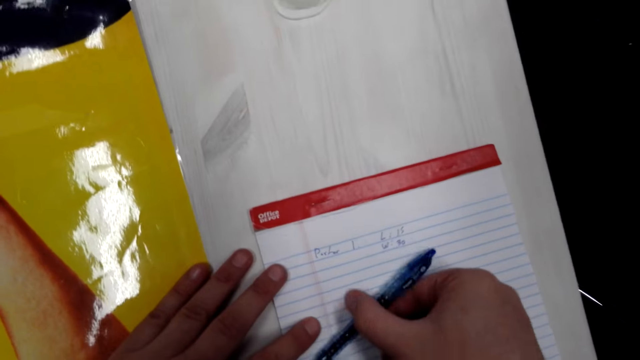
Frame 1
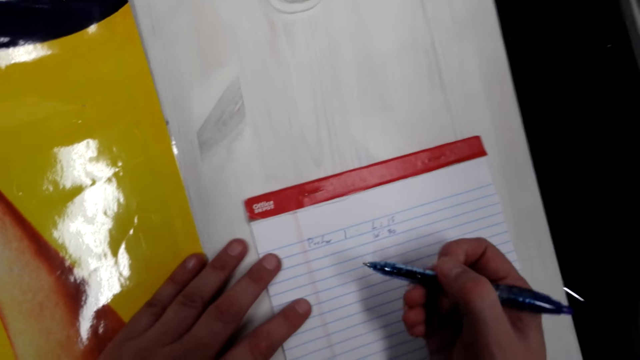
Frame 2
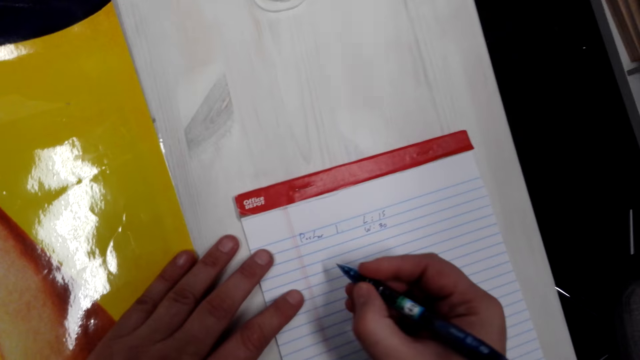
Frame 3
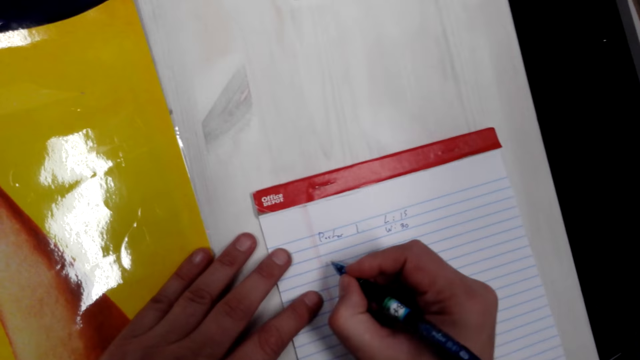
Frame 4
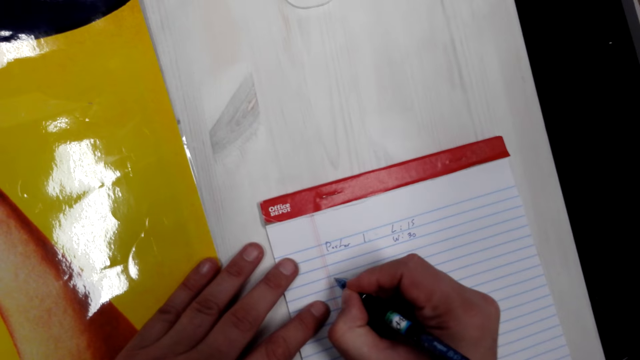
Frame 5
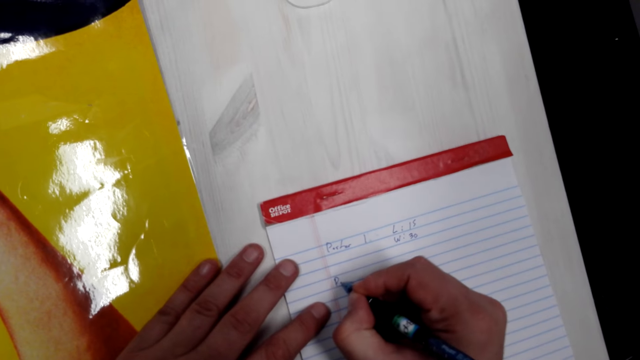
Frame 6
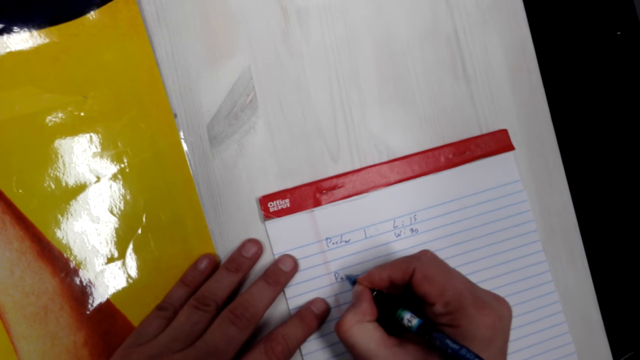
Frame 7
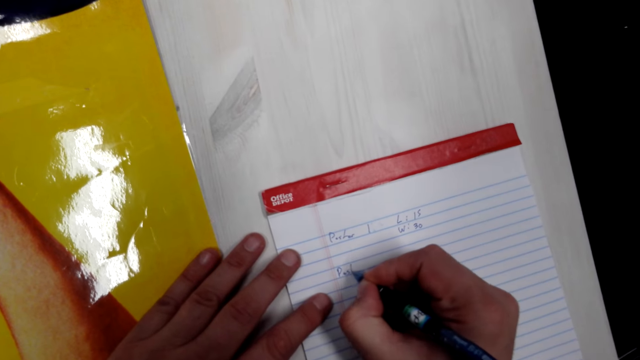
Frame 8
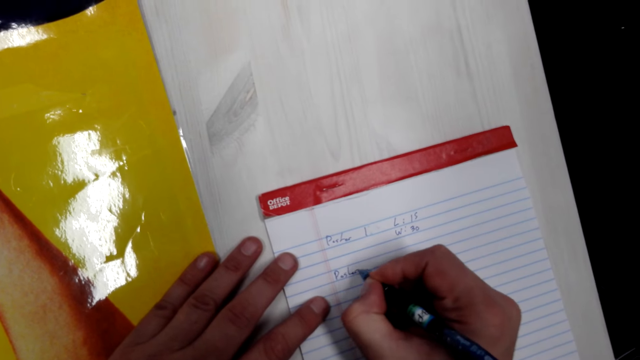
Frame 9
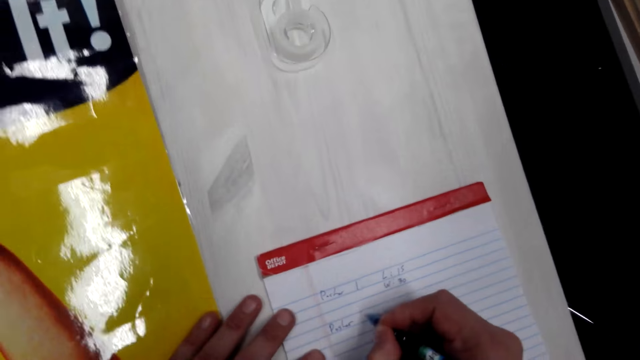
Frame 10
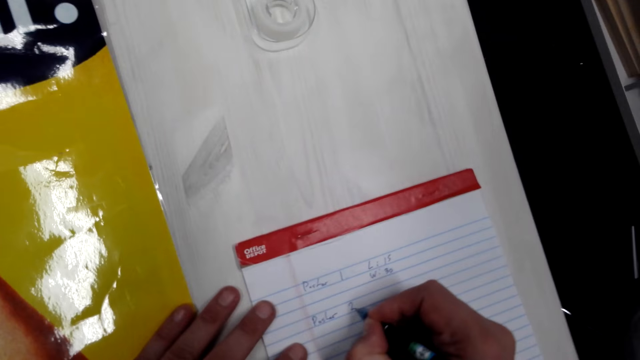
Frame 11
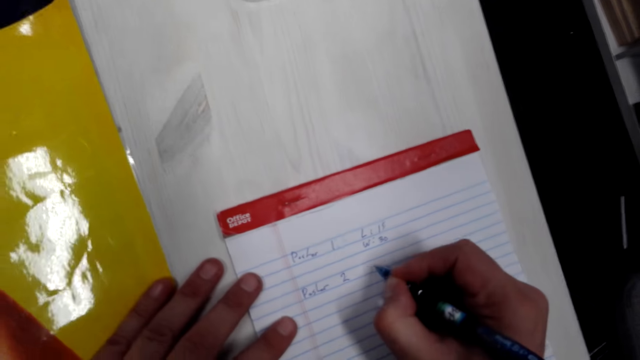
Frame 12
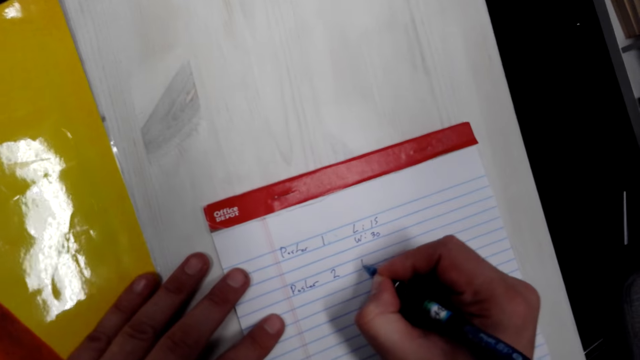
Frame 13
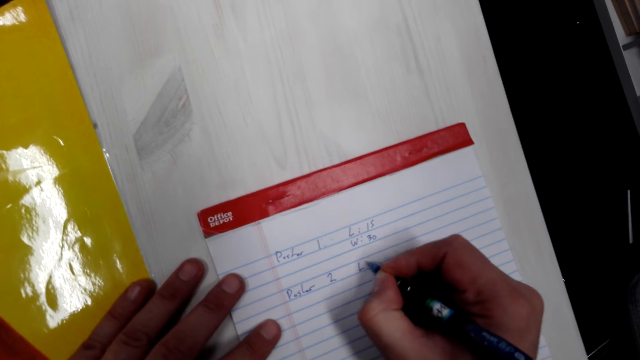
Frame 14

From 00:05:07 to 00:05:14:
The camera wearer picks up a pen on the table. They write on a piece of paper or book with the pen.

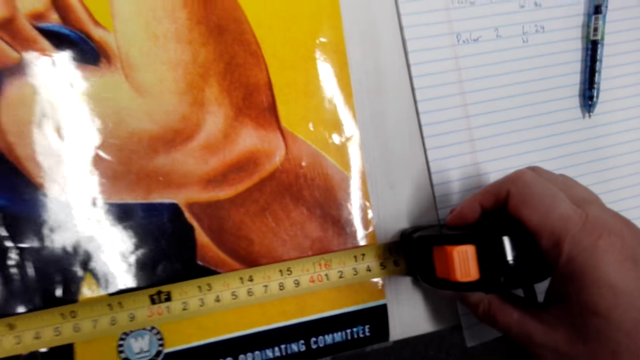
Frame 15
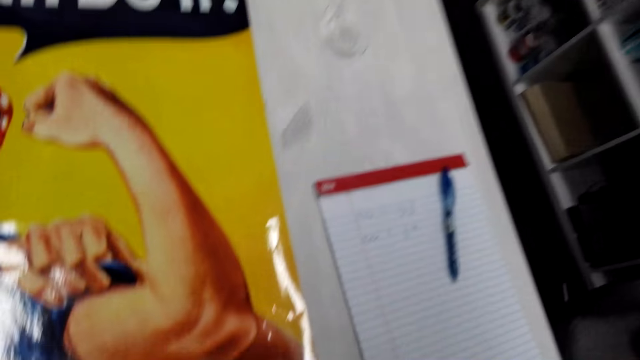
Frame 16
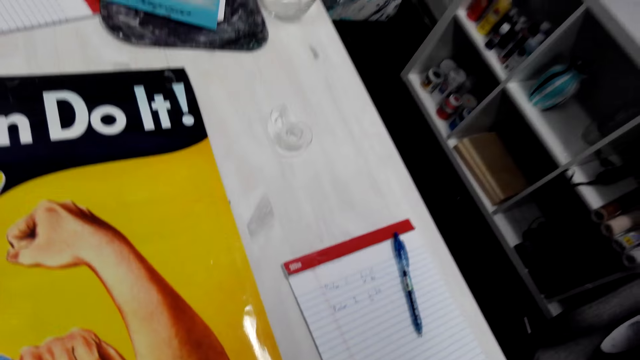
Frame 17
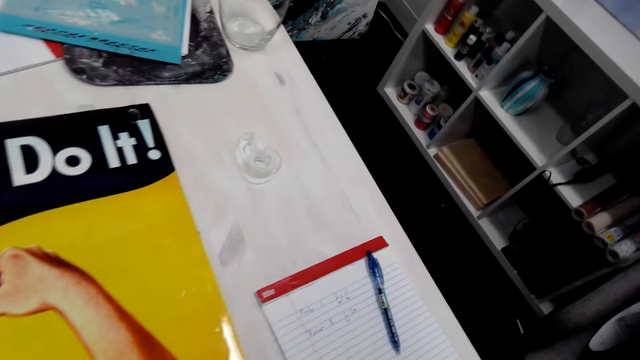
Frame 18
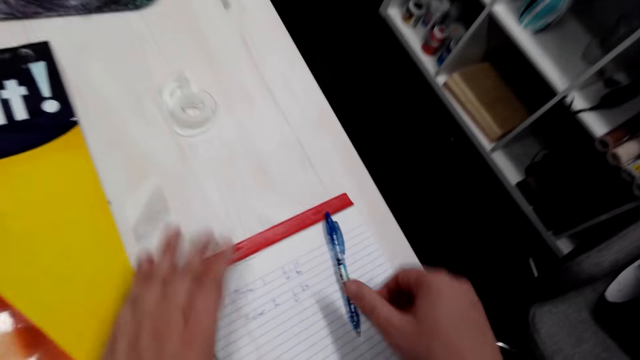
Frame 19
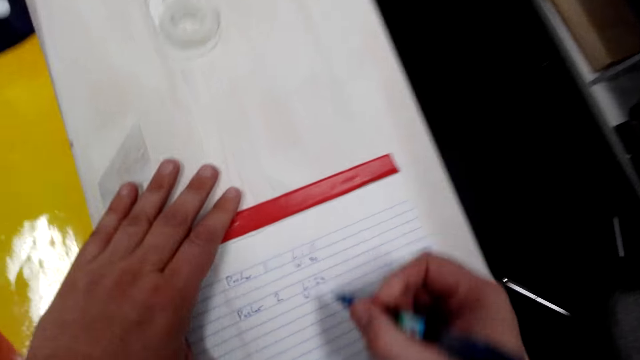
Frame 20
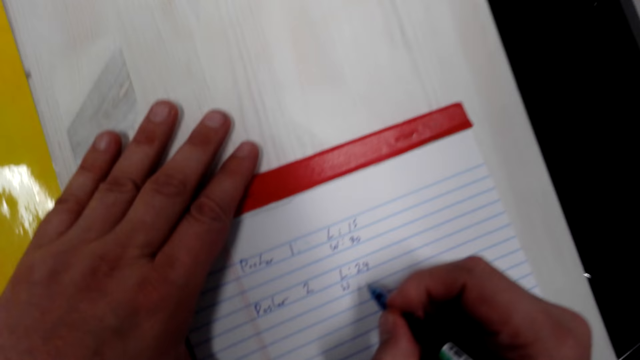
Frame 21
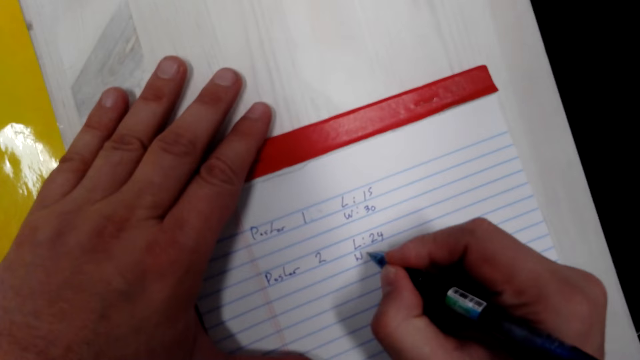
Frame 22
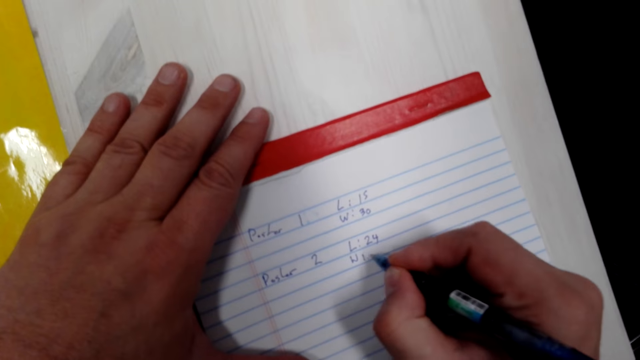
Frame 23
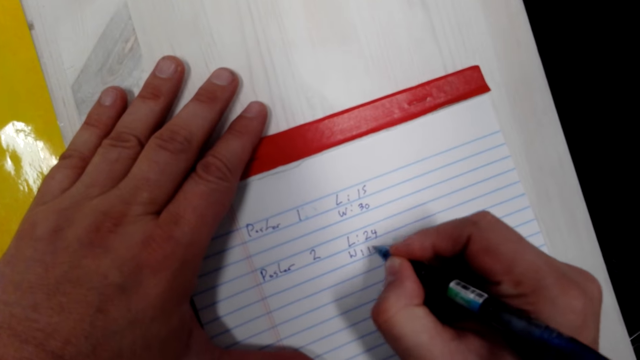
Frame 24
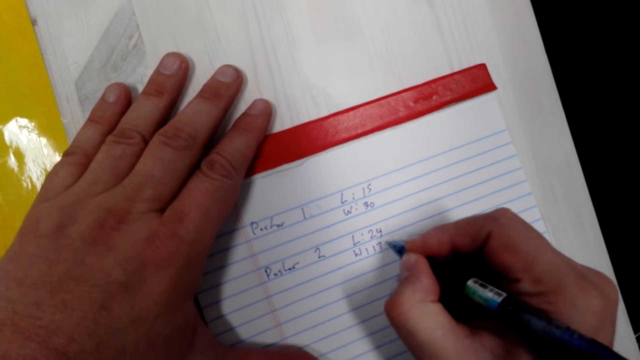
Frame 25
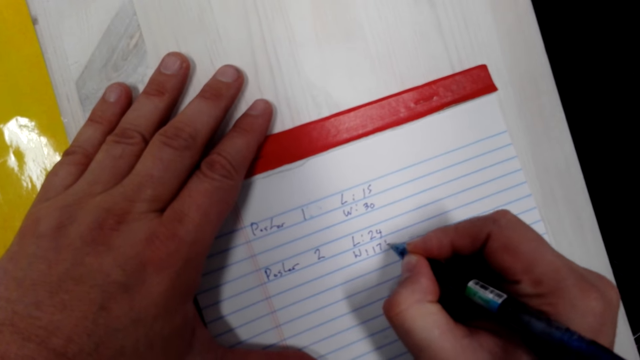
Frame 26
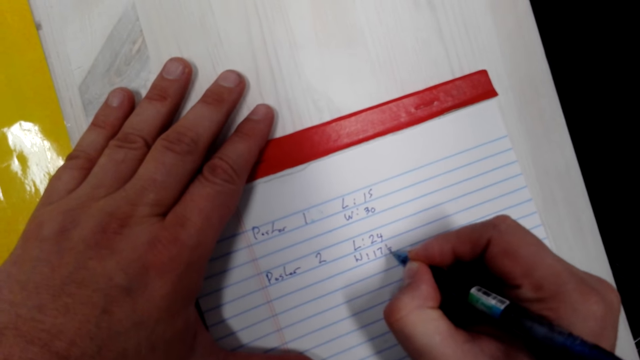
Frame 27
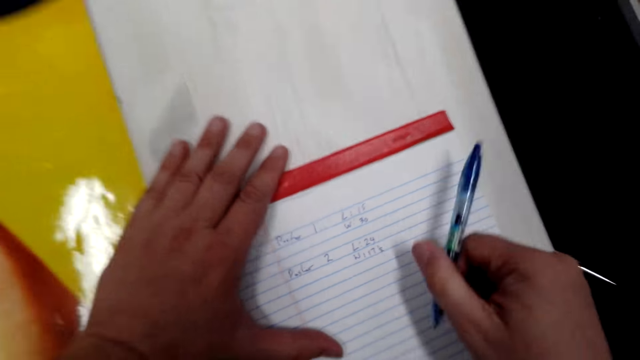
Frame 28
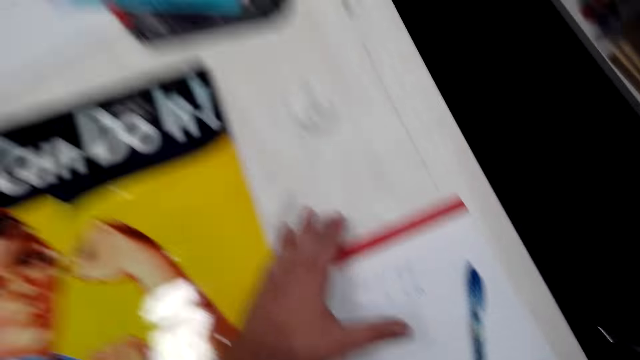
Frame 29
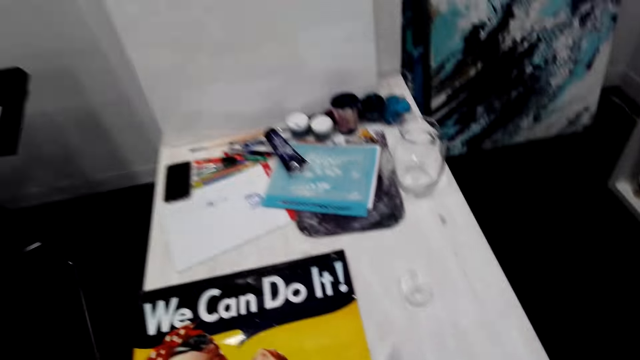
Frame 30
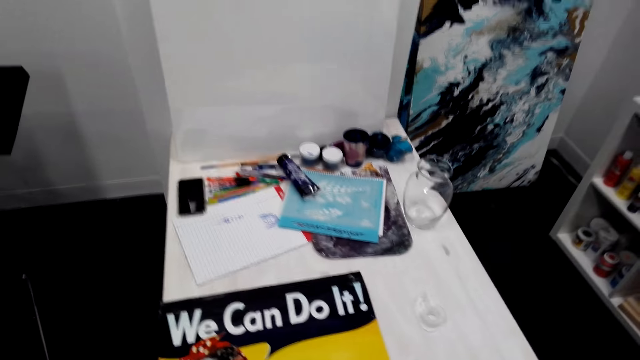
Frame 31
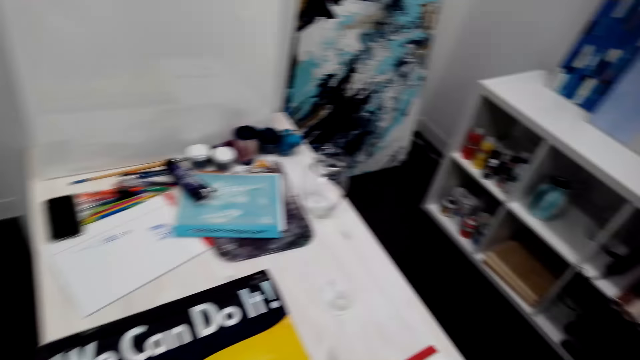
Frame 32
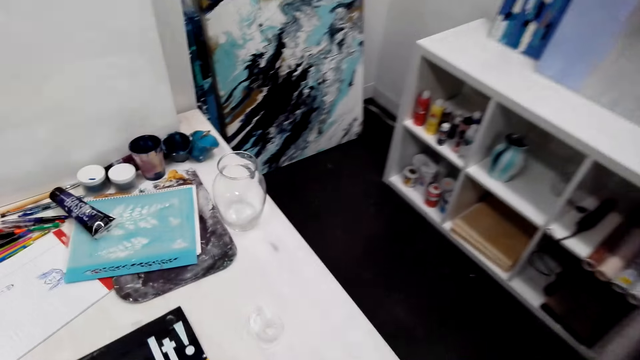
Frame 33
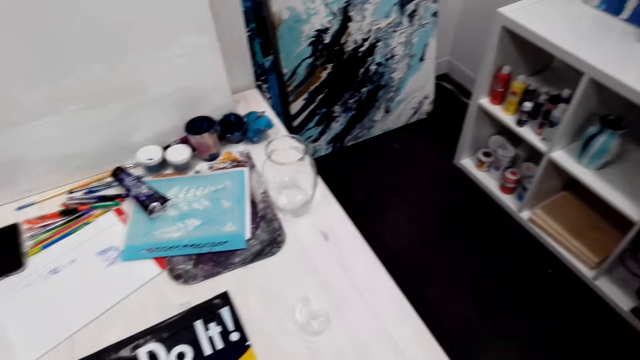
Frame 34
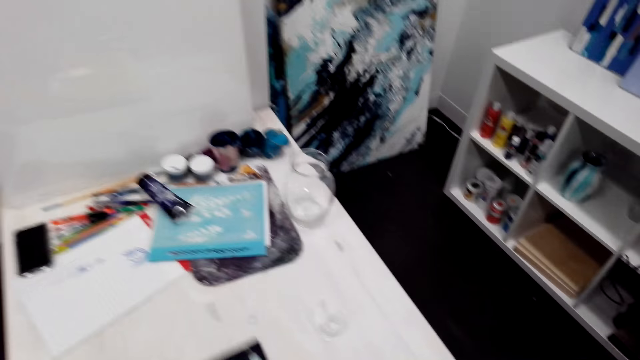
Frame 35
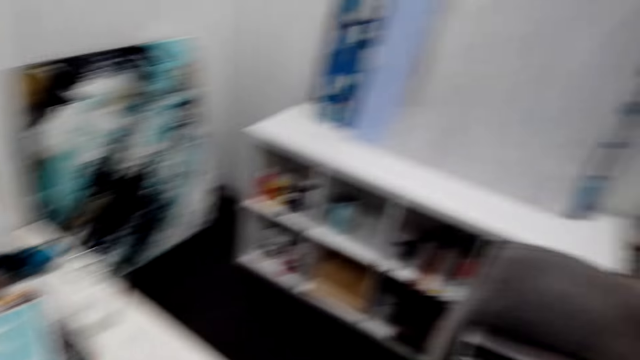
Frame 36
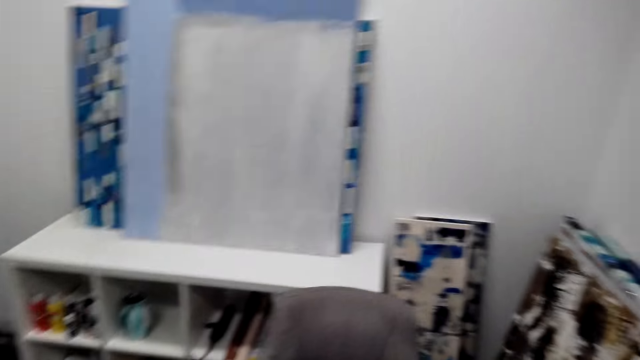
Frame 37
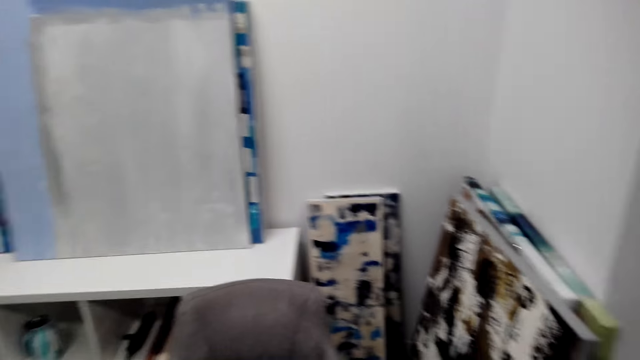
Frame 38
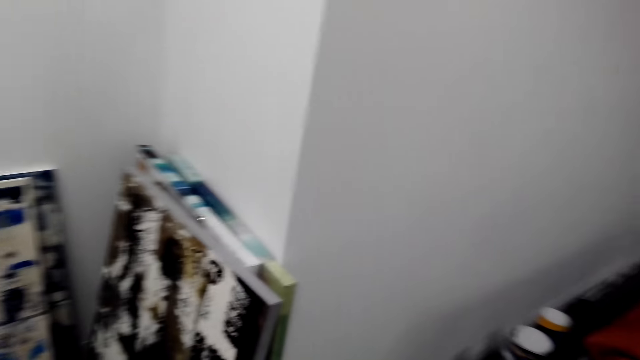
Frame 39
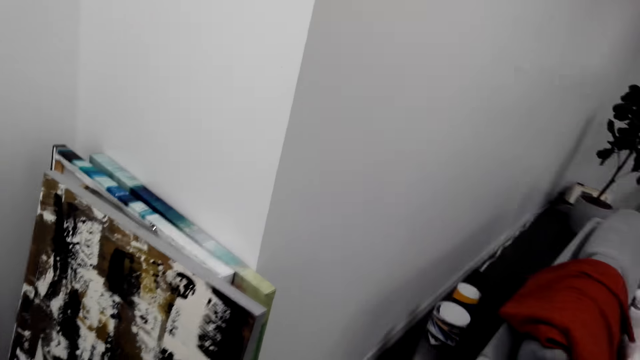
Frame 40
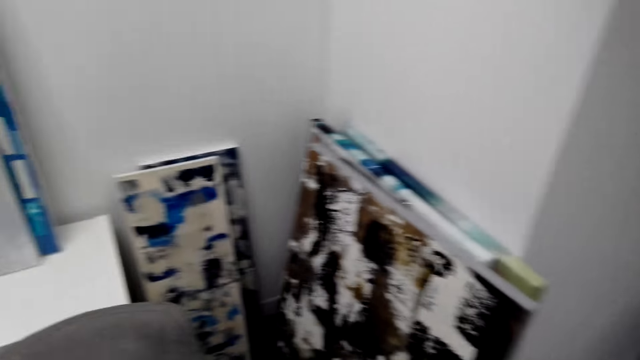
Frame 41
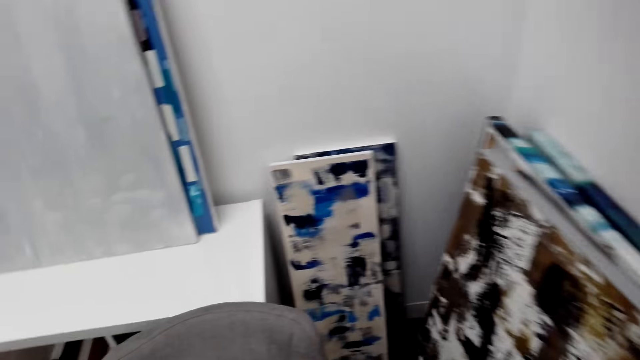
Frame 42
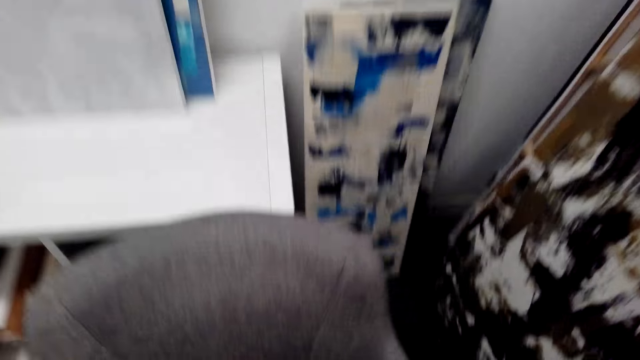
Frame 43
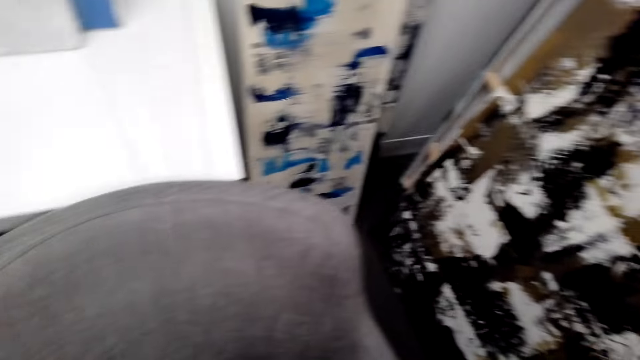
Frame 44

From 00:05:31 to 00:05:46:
The camera wearer picks up a pen on the table. They write the measurements on a piece of paper or book with the pen. They put the pen down on the table. They pick up the poster from the table. They walk around the house.
